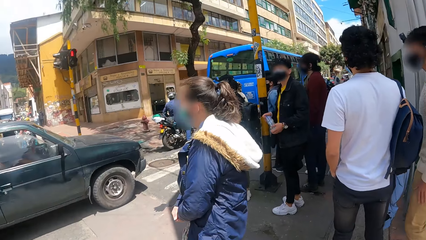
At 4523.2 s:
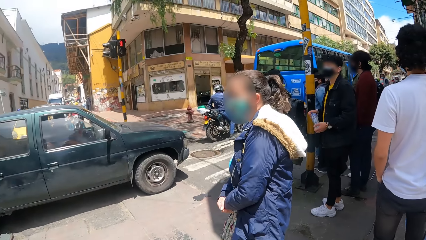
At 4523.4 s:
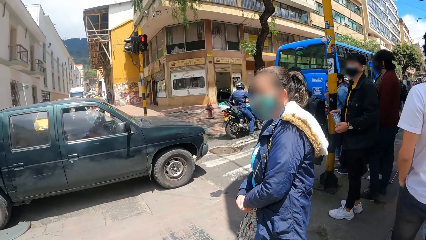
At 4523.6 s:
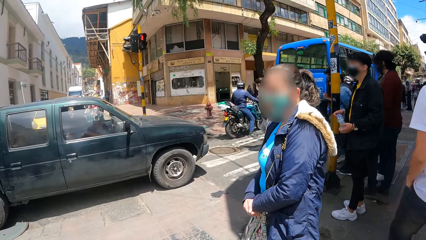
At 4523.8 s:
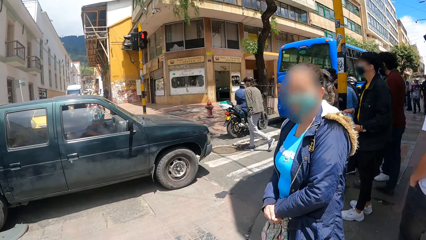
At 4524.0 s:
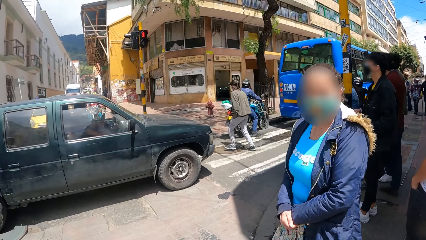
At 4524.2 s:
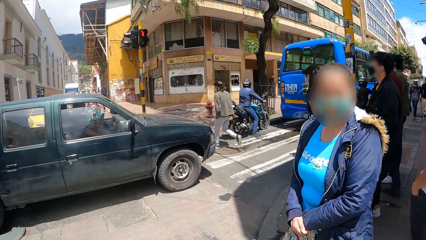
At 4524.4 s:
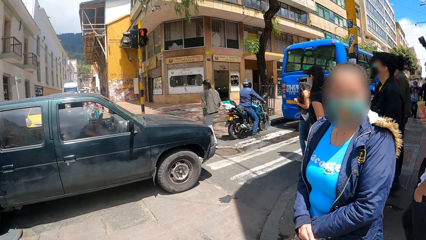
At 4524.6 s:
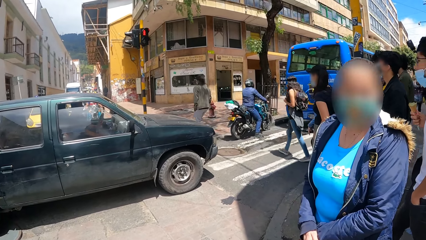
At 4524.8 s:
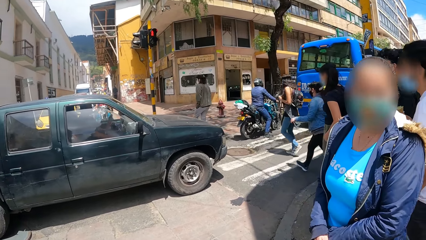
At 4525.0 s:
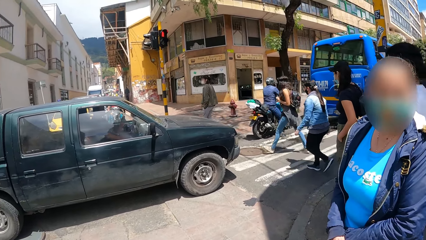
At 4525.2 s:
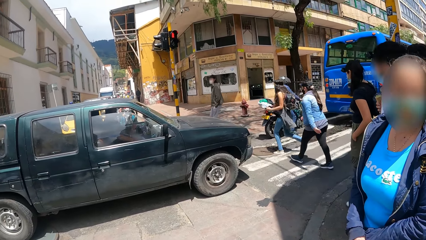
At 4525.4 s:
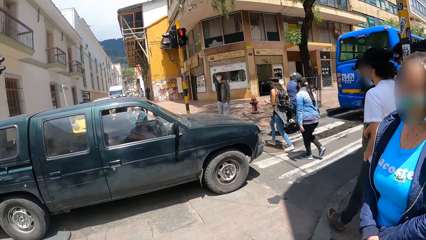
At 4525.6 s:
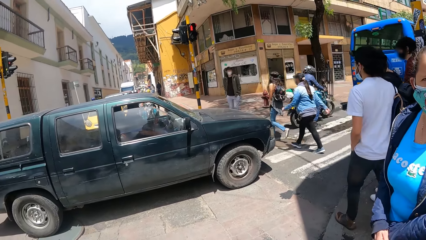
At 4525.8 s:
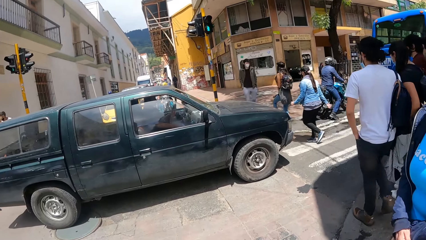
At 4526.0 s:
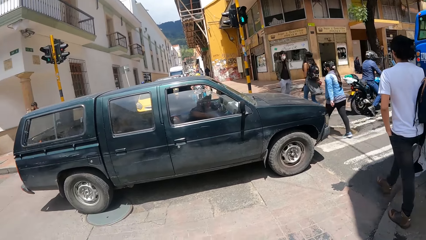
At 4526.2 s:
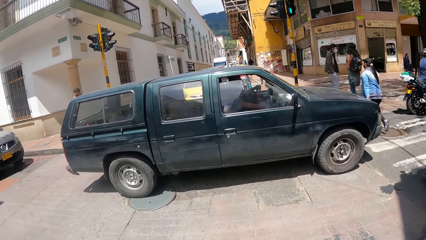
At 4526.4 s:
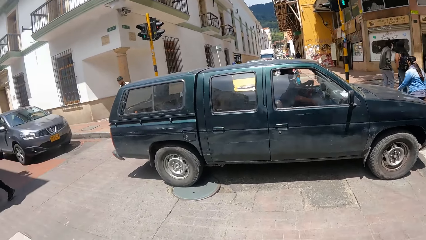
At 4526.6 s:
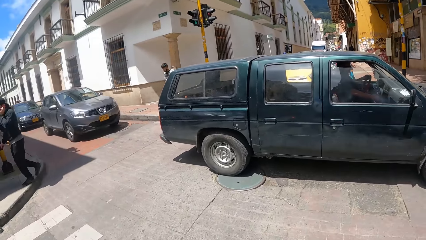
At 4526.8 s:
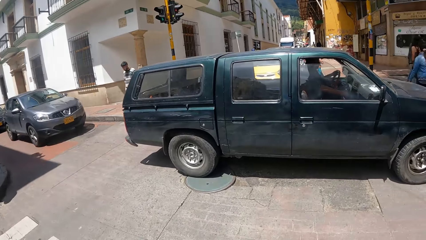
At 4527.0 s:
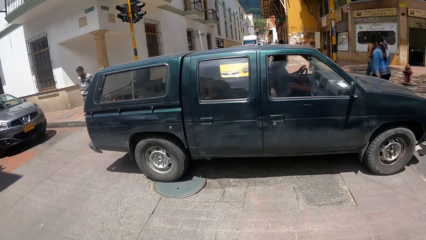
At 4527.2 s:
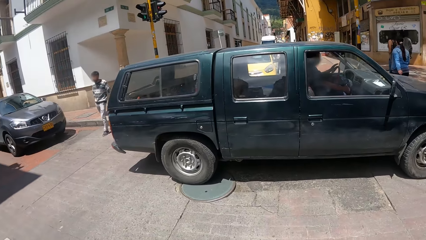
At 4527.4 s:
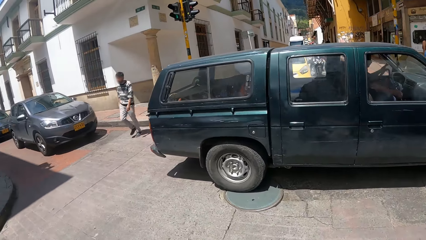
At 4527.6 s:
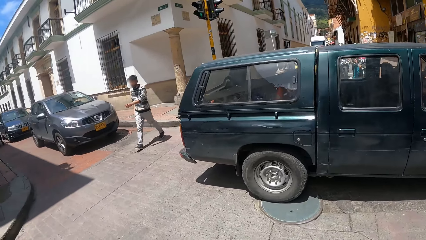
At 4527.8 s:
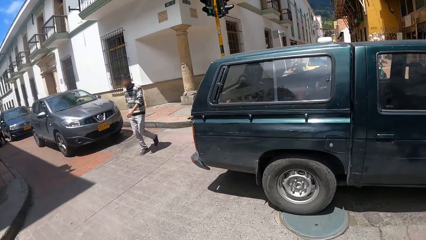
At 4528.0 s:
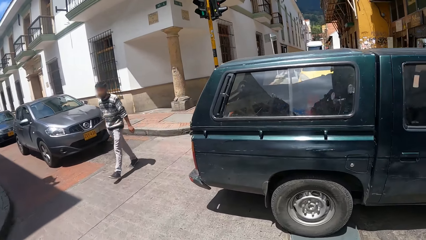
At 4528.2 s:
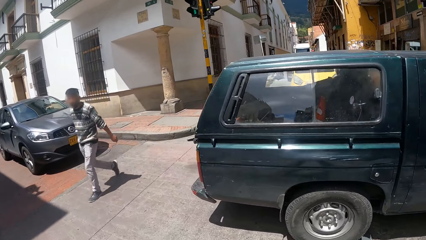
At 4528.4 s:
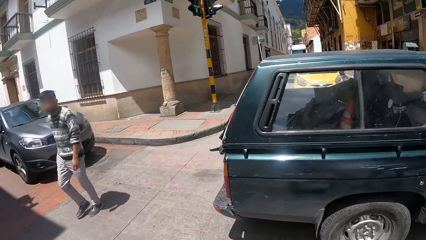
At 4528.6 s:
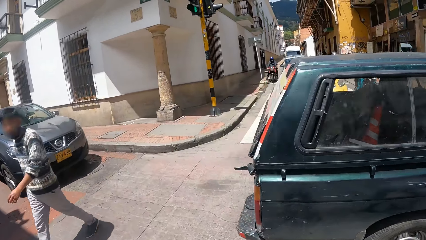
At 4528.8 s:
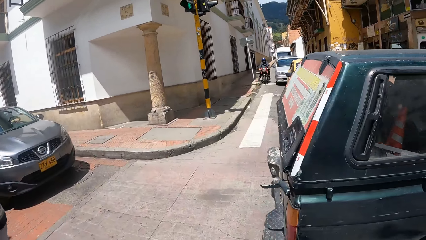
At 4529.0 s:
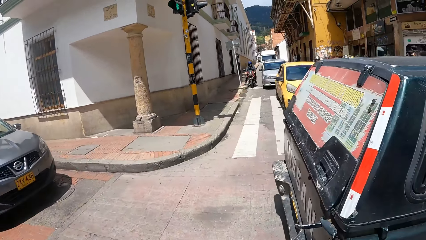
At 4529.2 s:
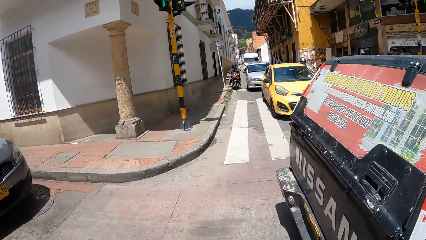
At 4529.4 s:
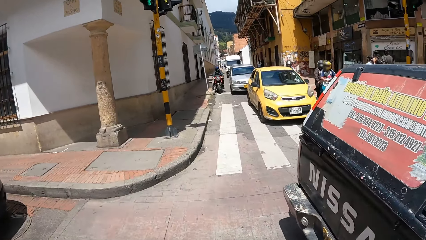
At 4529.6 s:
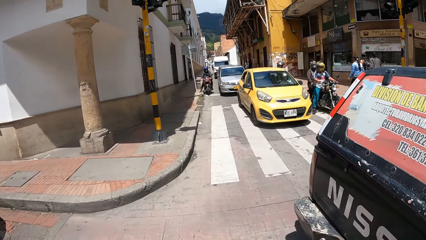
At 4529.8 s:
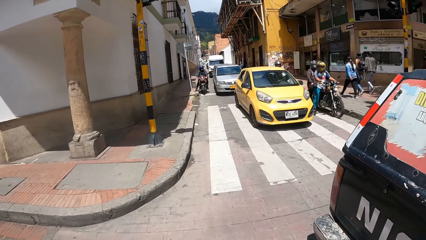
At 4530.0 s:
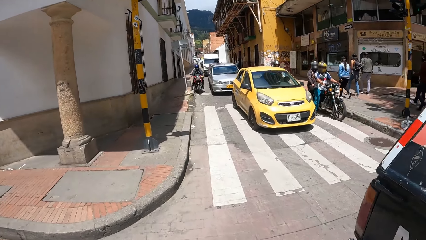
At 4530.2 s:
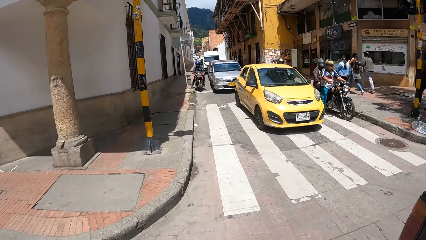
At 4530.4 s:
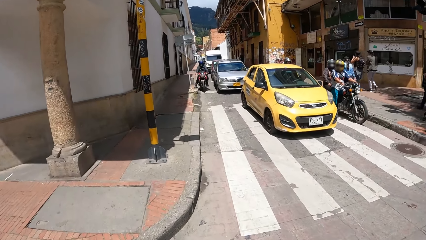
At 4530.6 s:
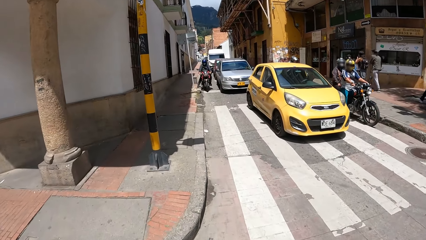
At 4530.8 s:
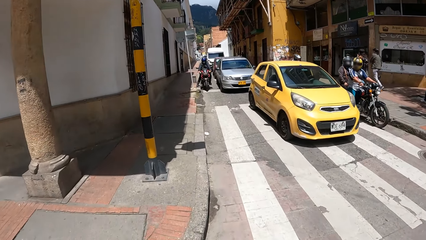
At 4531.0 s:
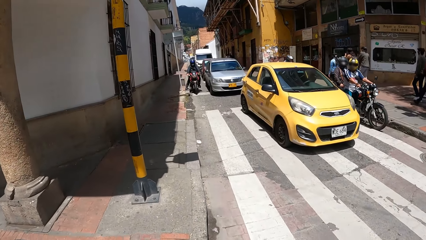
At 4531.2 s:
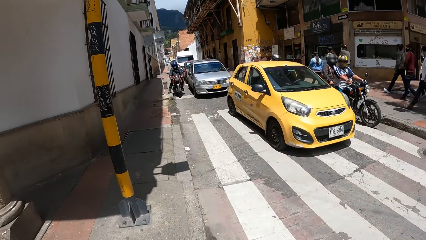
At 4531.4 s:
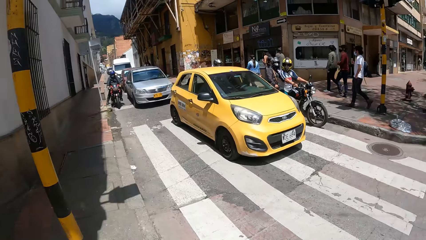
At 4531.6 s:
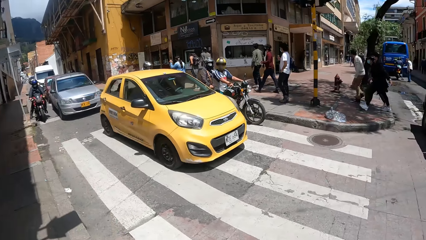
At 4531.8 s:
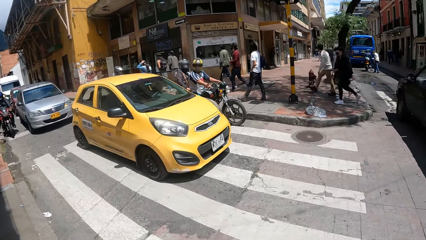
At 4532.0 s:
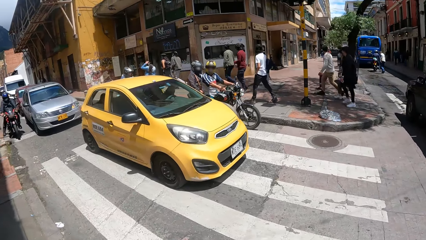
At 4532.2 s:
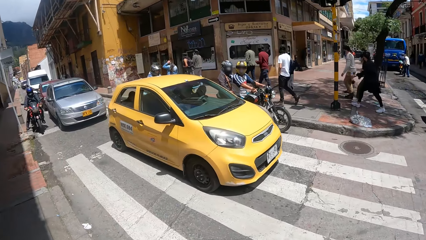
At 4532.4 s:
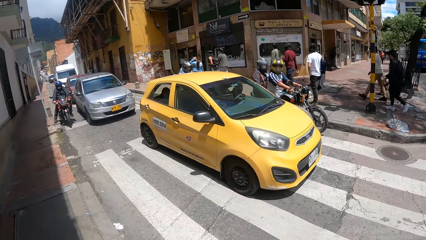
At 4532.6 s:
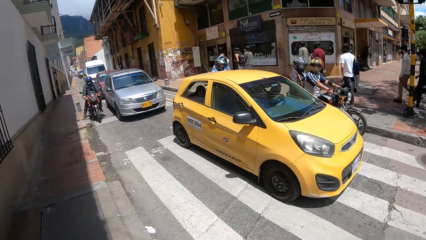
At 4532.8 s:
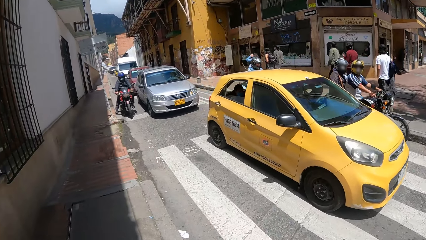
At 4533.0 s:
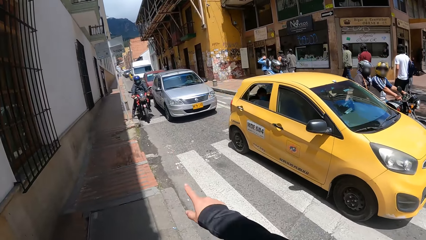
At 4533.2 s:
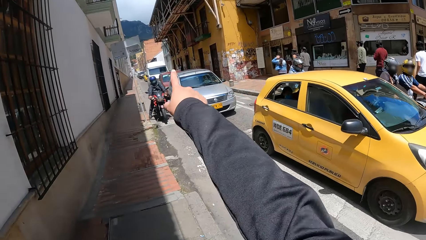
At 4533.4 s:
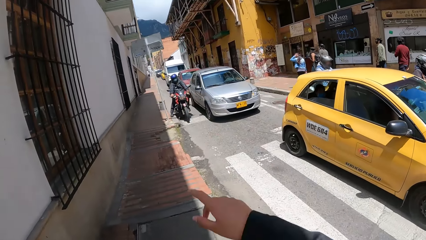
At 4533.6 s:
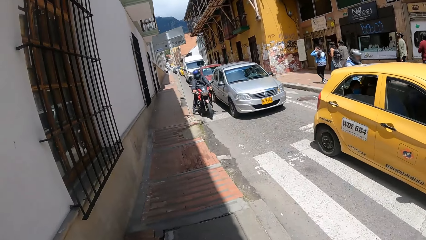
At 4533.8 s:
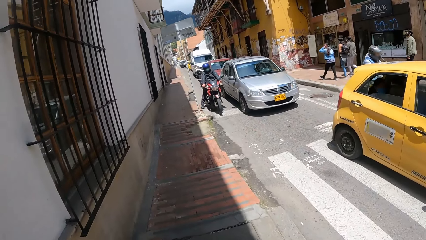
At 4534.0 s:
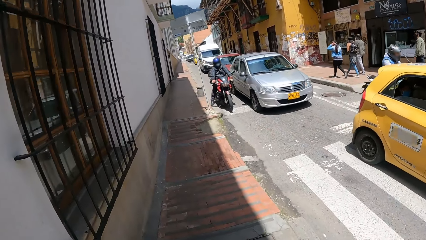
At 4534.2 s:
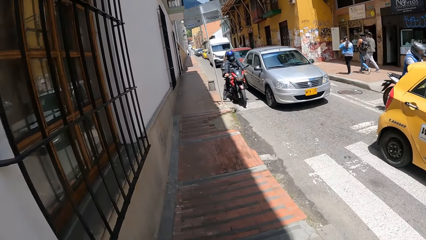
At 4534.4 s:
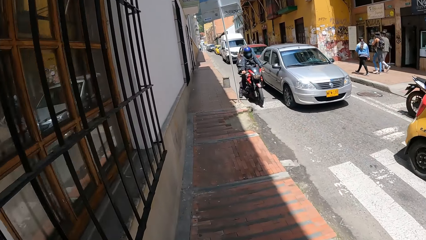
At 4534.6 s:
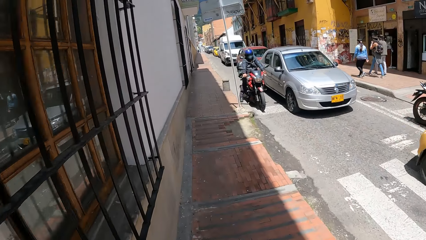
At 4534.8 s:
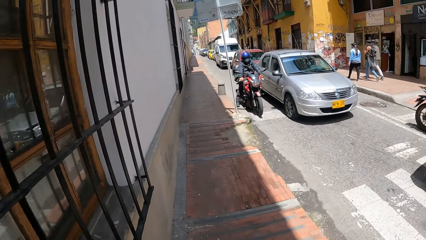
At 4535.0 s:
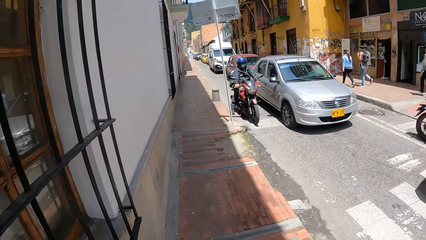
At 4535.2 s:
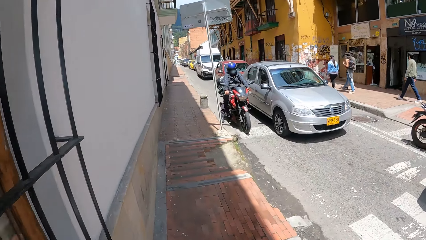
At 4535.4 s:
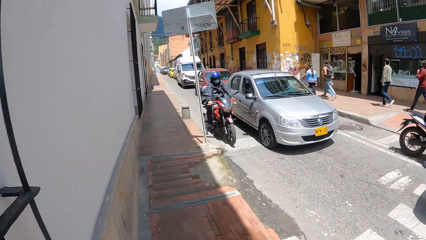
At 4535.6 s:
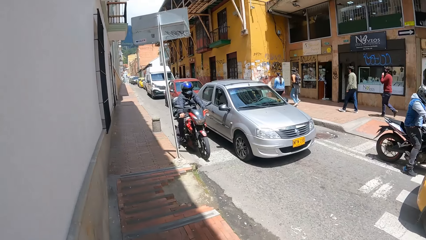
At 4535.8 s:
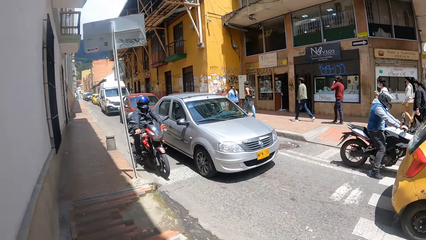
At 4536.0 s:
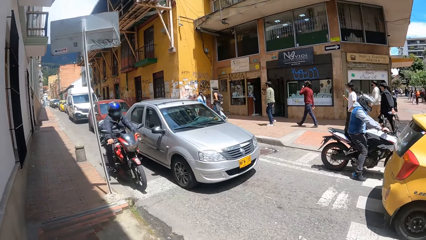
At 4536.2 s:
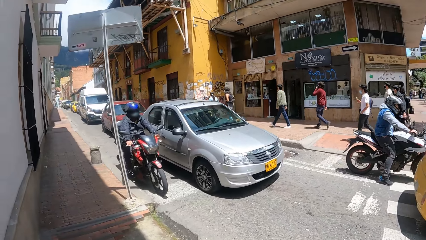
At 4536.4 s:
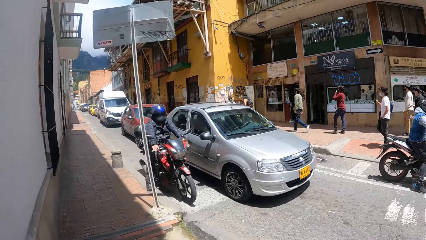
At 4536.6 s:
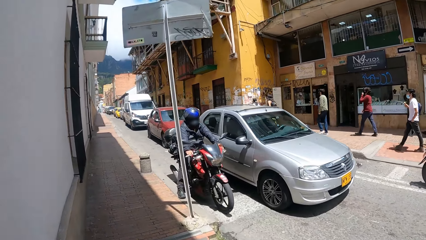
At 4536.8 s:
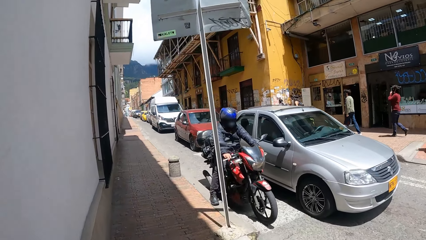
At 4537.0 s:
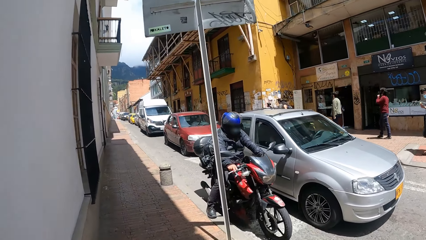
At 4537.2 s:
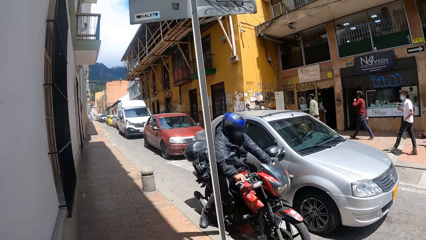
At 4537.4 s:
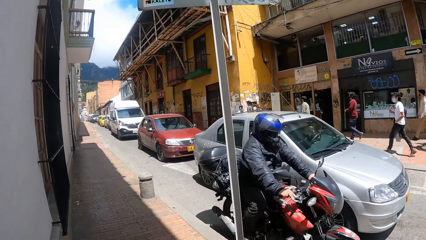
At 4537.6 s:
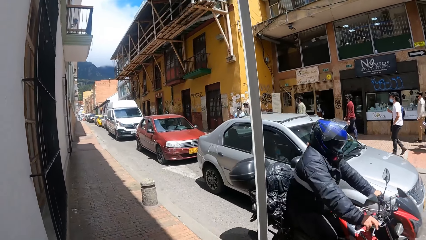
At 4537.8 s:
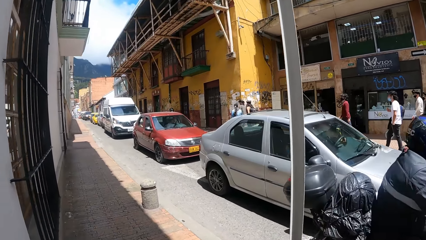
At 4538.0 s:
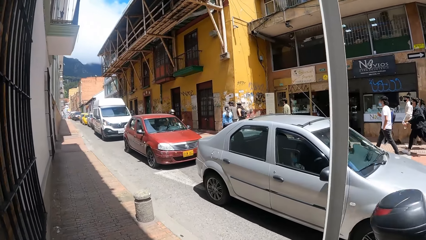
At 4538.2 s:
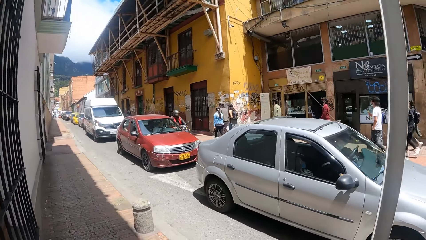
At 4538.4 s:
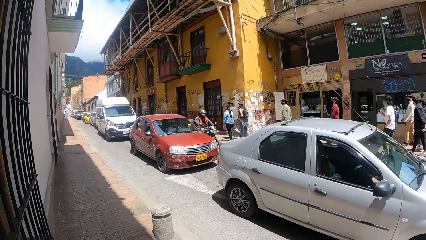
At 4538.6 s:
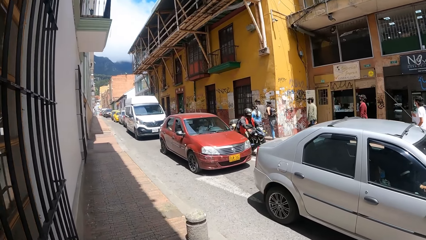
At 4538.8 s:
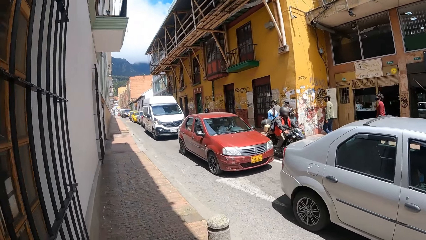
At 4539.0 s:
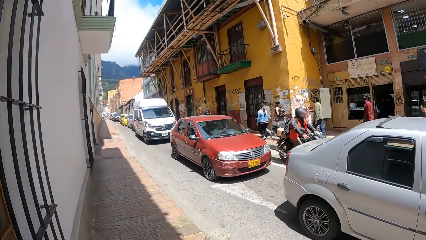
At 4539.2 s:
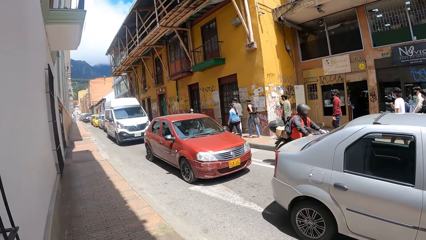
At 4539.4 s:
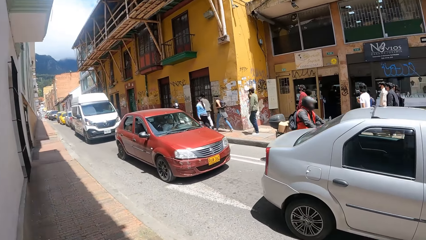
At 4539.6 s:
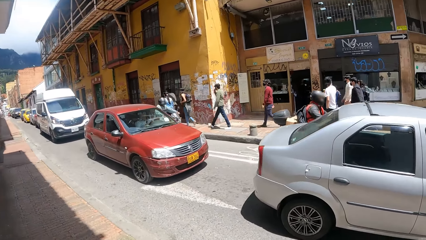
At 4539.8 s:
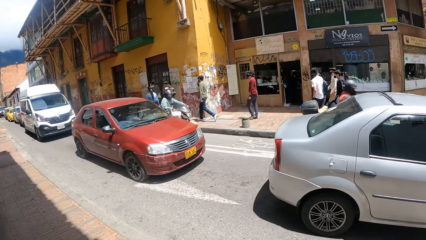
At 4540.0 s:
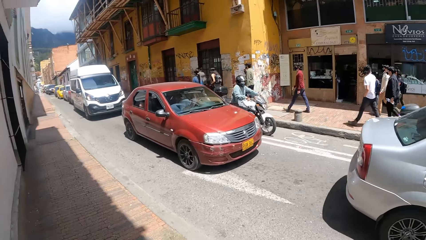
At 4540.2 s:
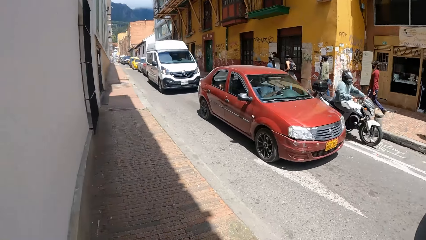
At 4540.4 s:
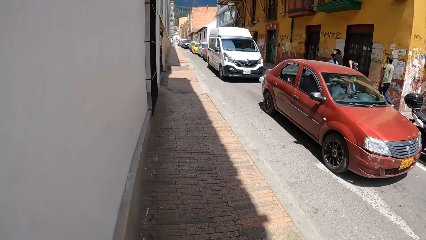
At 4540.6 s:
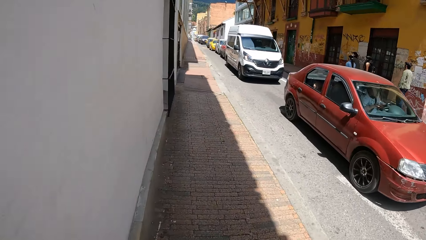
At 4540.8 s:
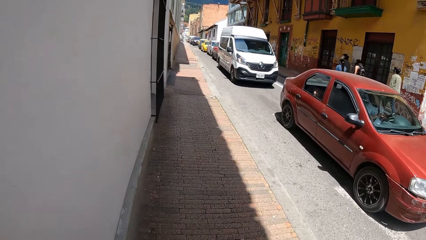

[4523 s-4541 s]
A person crosses the road. The camera wearer crosses the road. They walk on a sidewalk, look around and speak with gestures. They look around.
